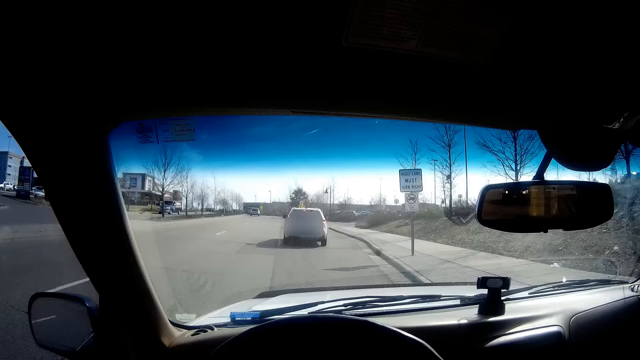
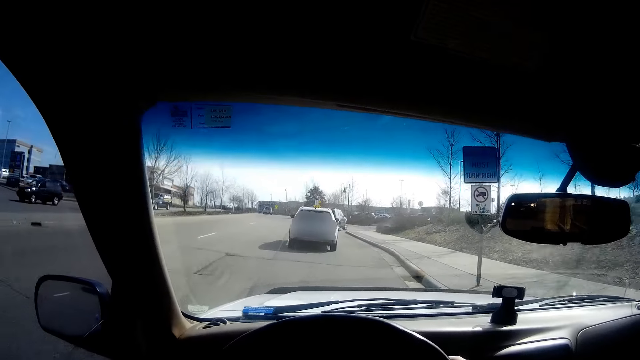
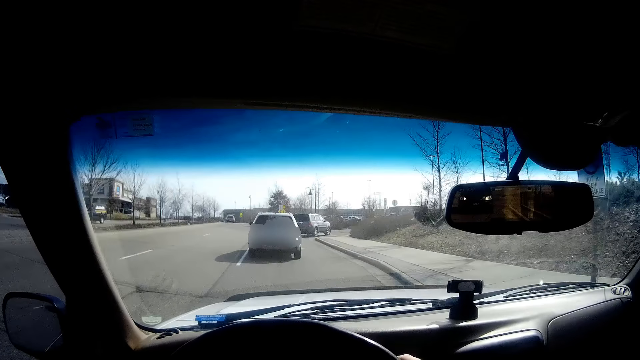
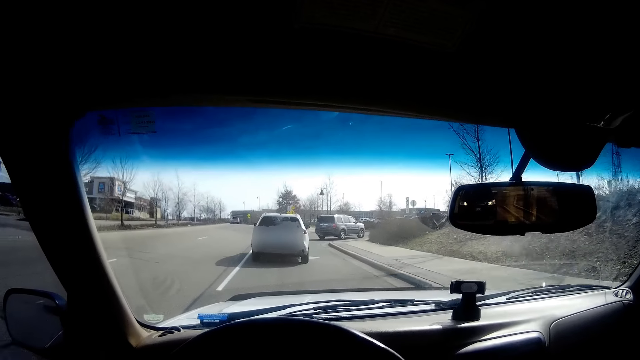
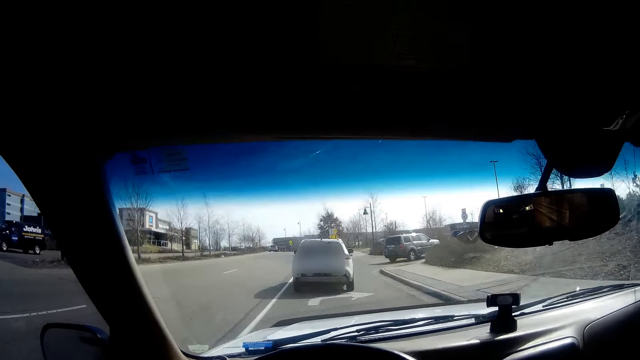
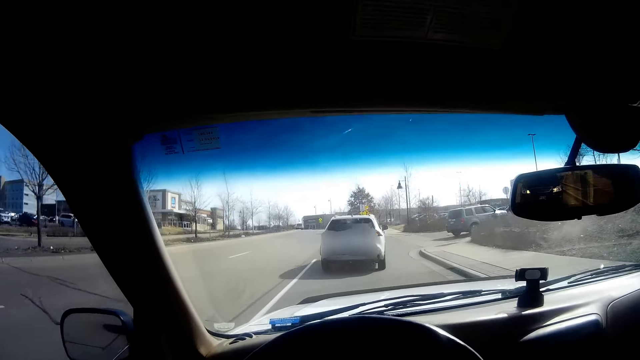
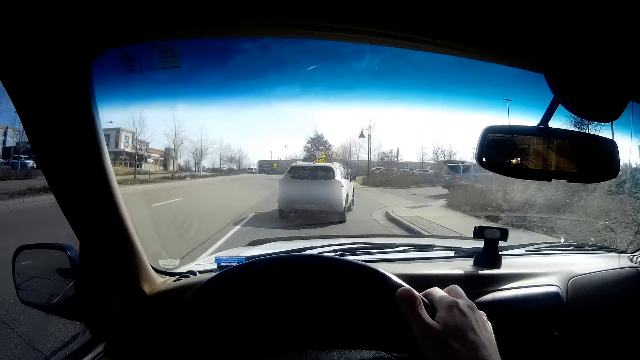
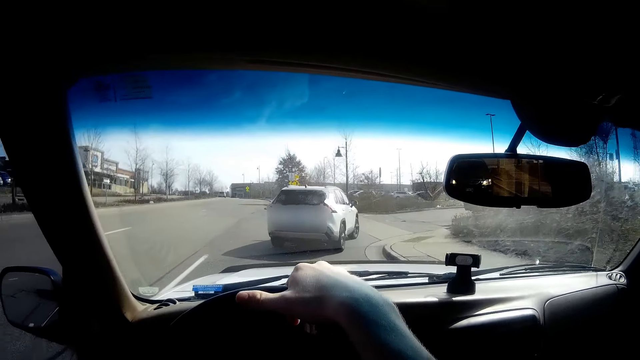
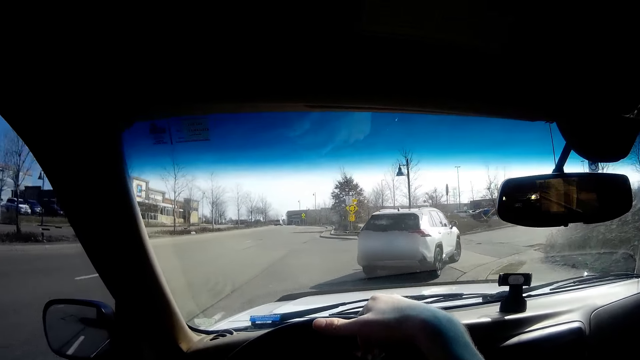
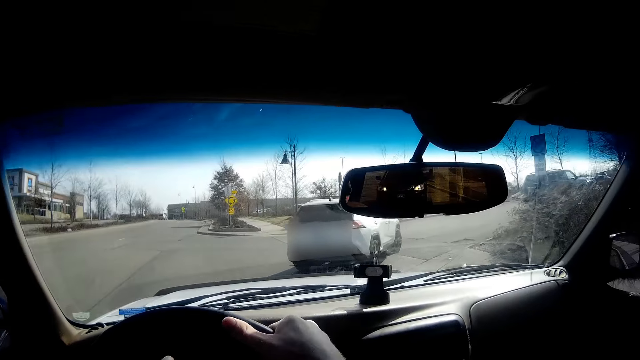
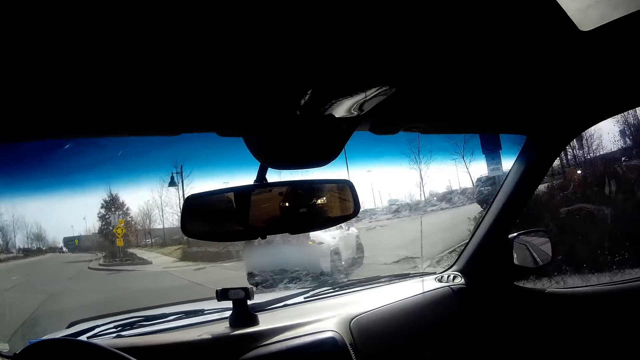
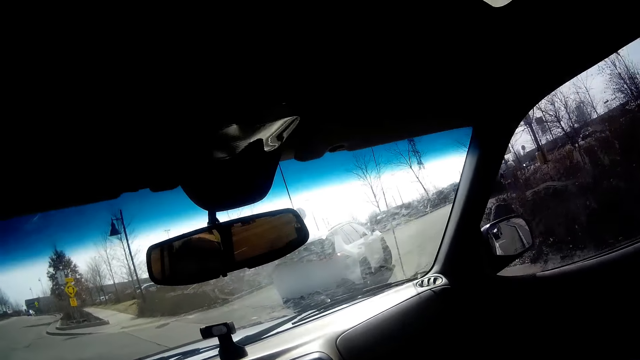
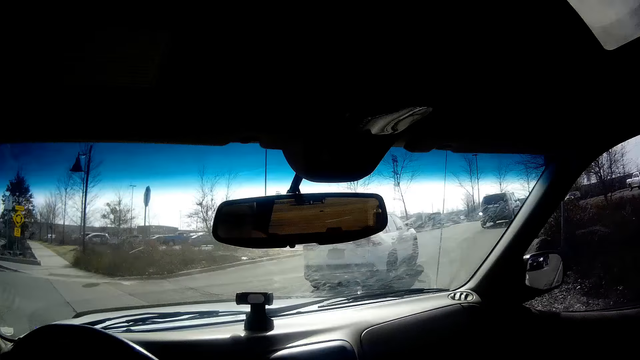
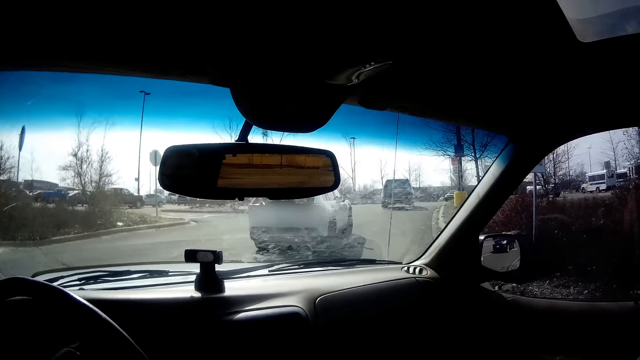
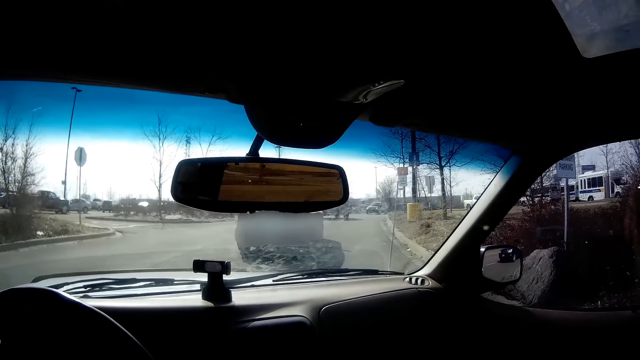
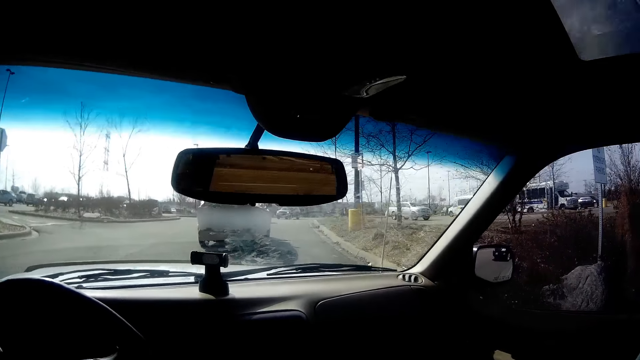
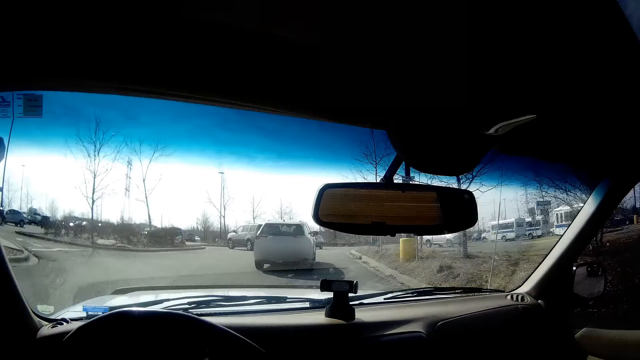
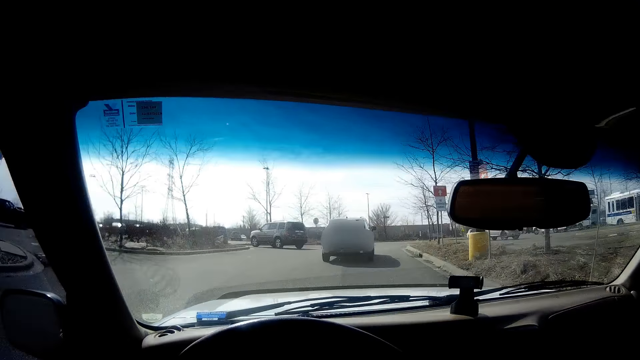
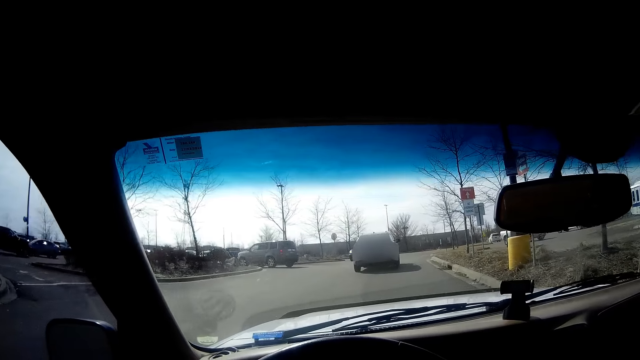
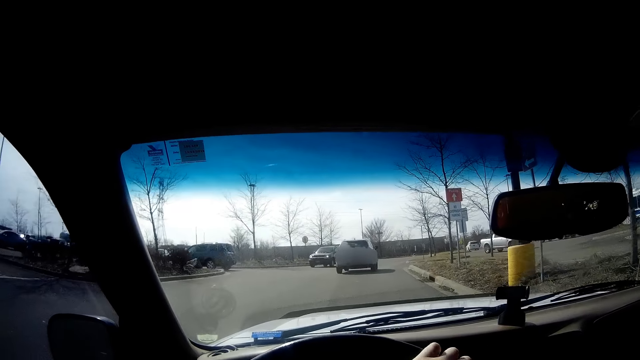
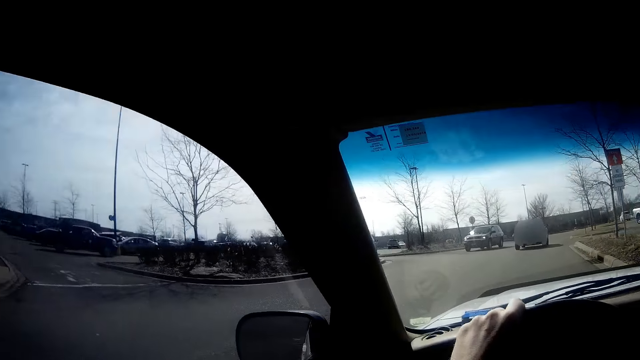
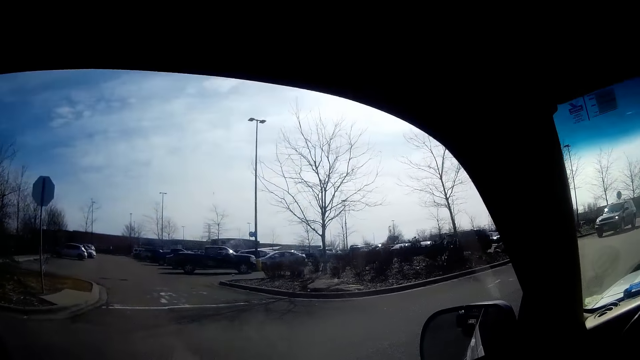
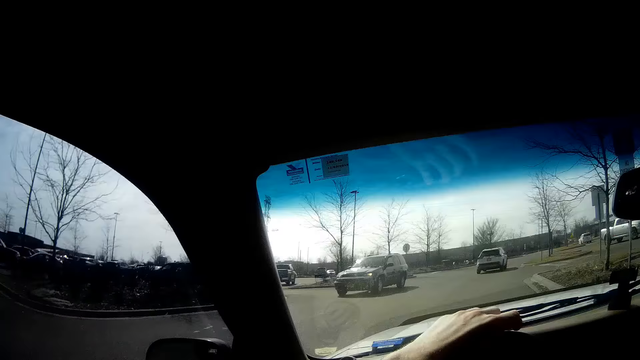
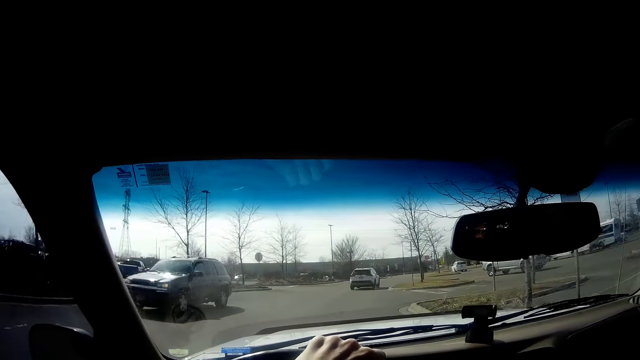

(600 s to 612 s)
The camera wearer slides his right hand on the steering wheel. He drives a car.

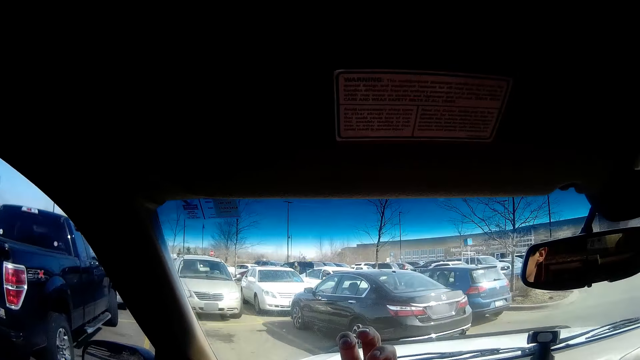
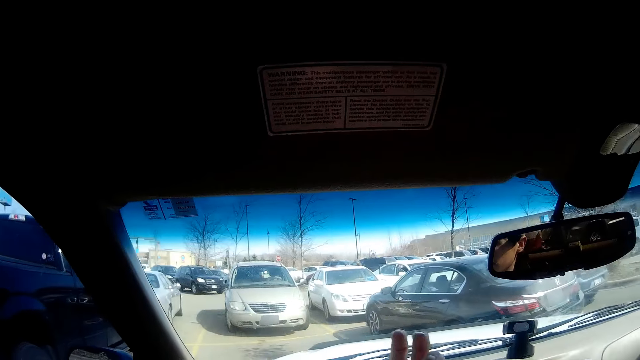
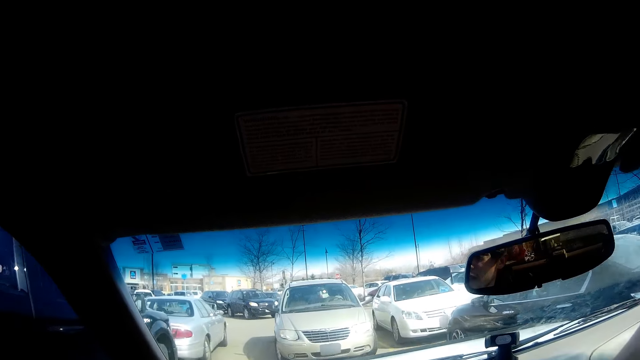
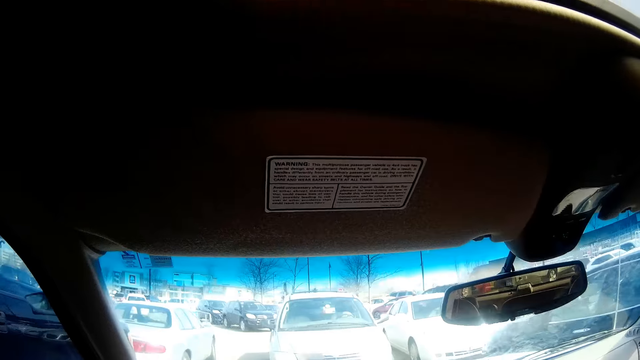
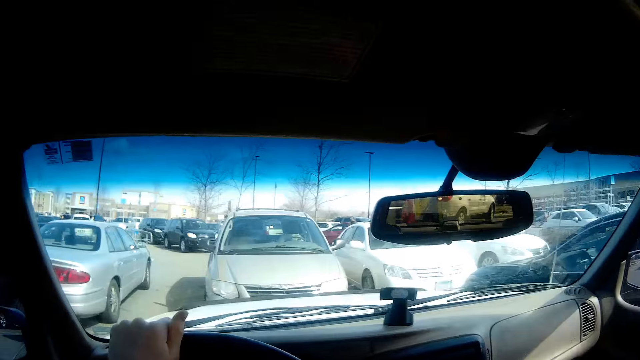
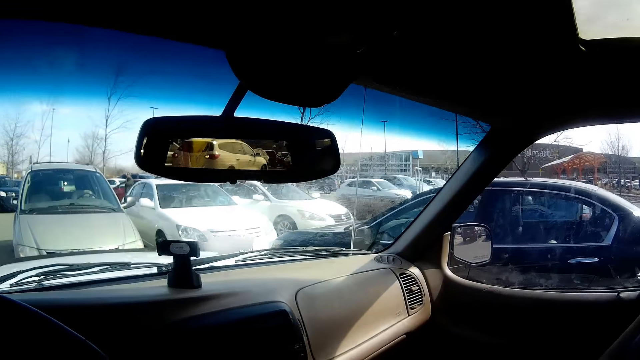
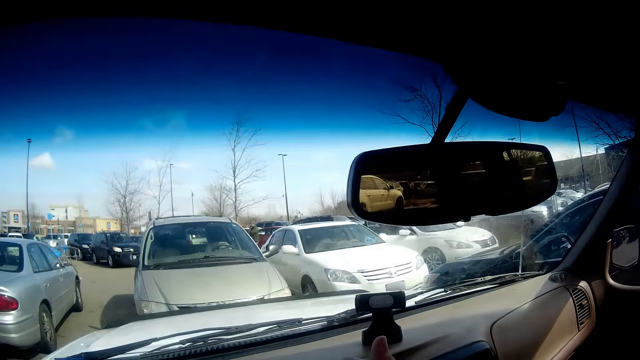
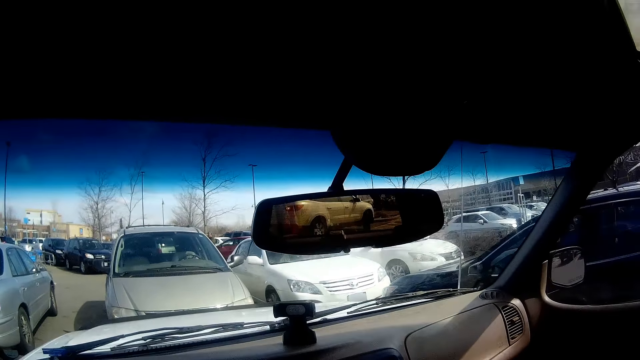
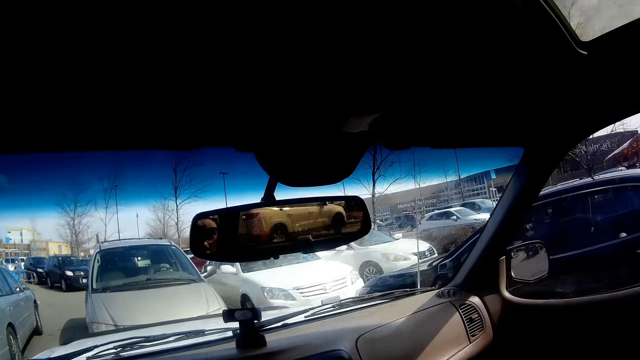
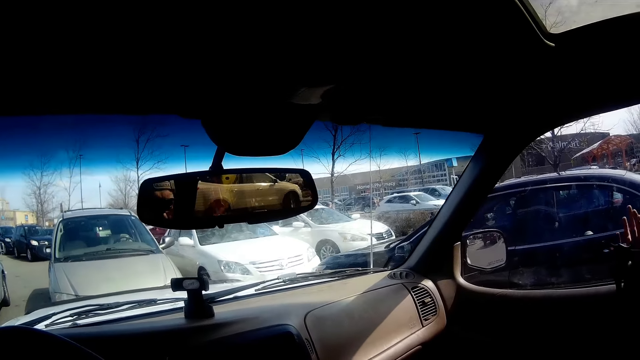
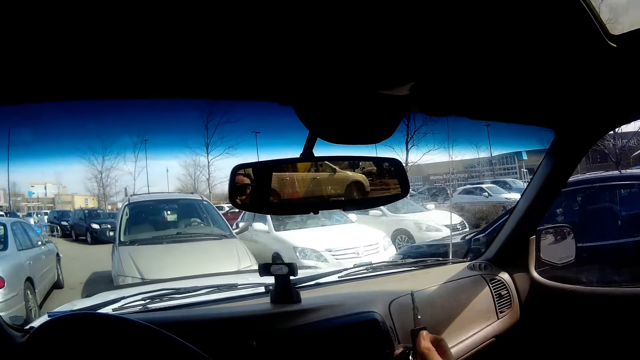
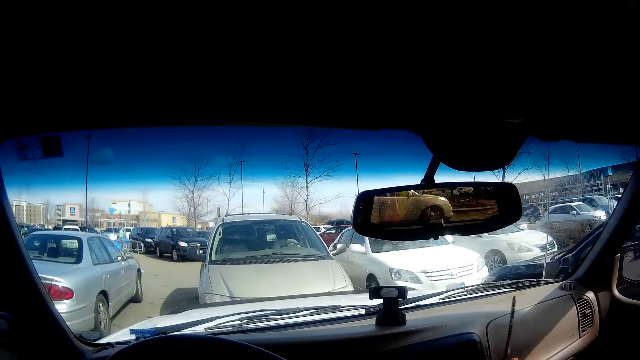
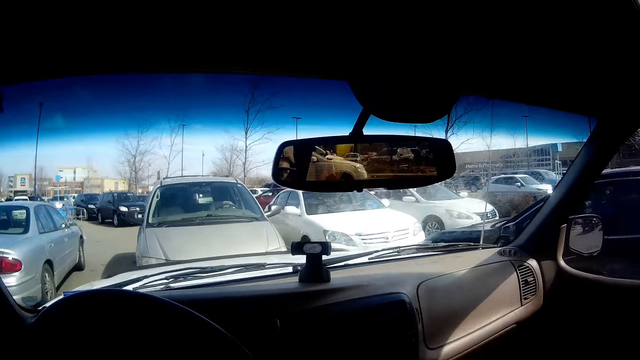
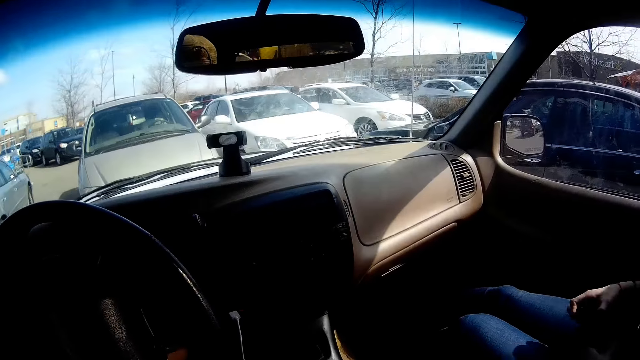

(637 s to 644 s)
The camera wearer drives the car into the parking bay.
